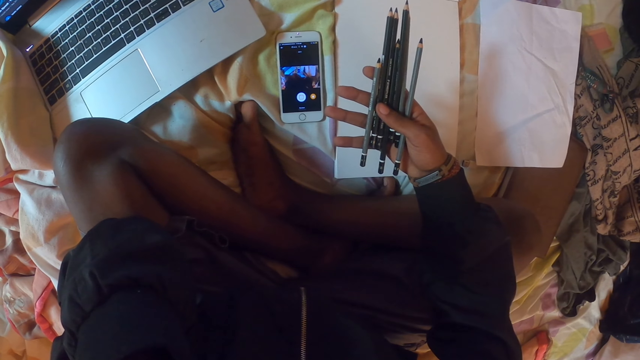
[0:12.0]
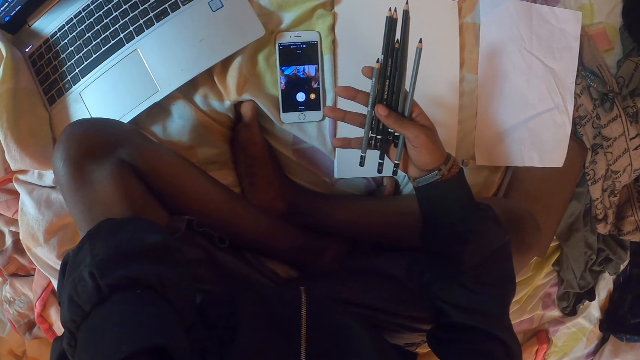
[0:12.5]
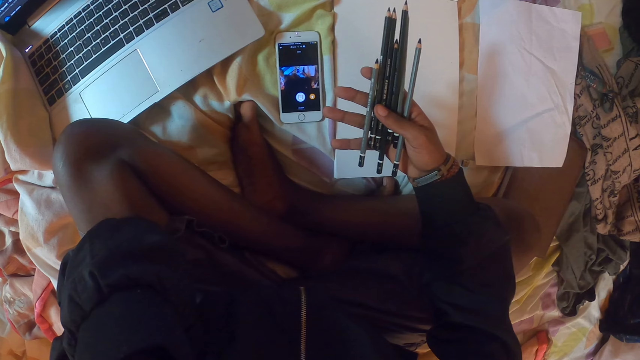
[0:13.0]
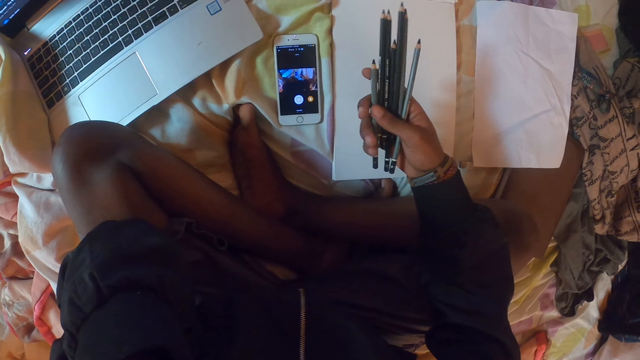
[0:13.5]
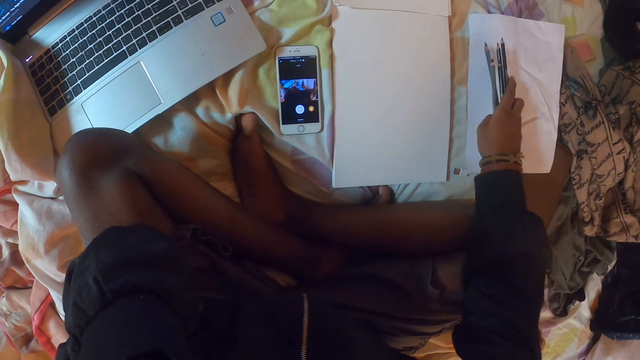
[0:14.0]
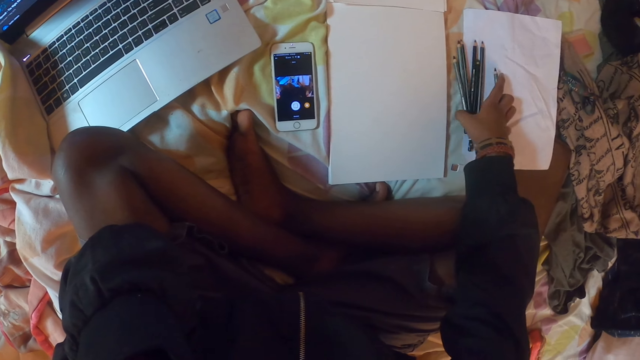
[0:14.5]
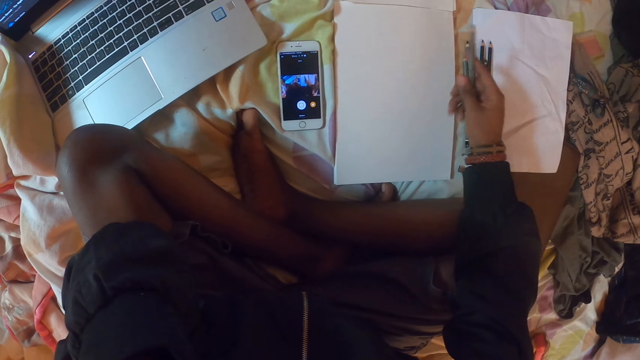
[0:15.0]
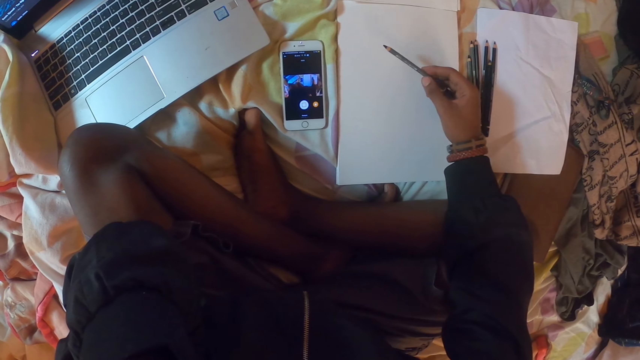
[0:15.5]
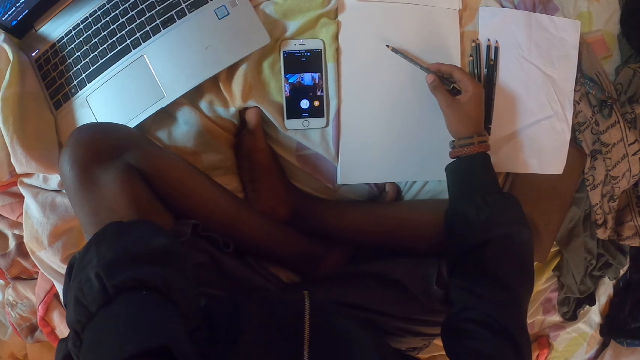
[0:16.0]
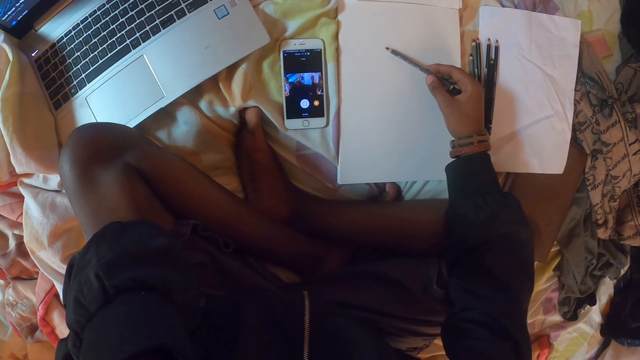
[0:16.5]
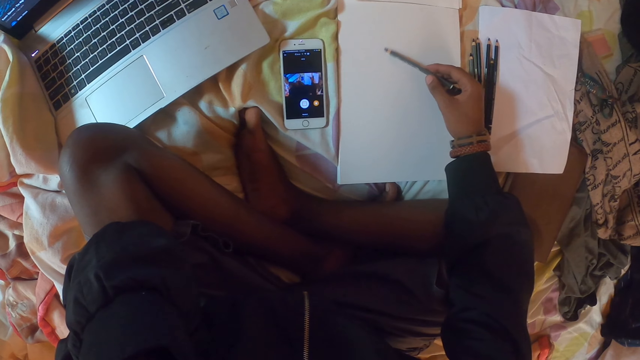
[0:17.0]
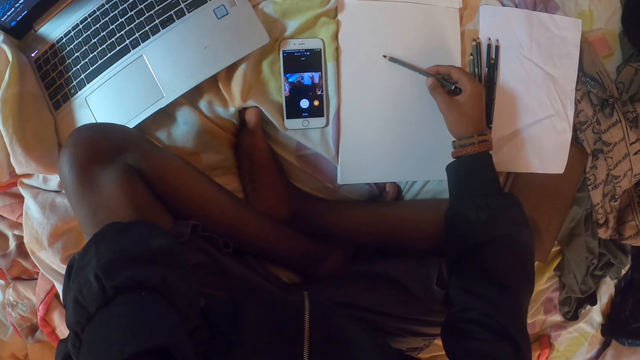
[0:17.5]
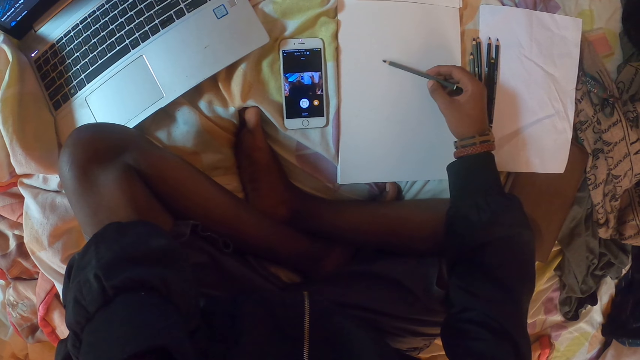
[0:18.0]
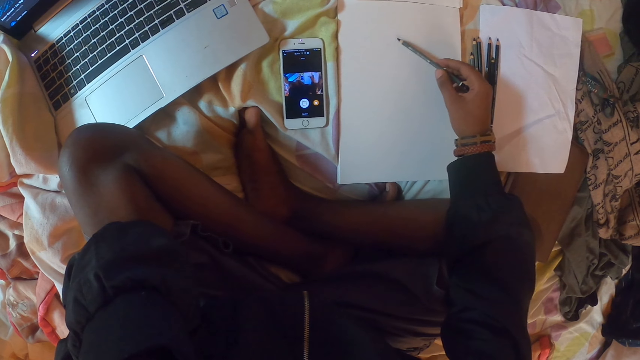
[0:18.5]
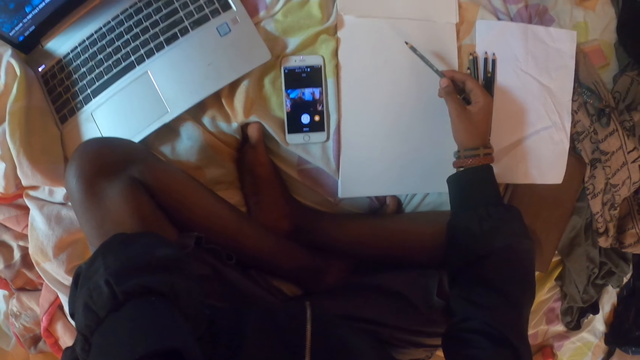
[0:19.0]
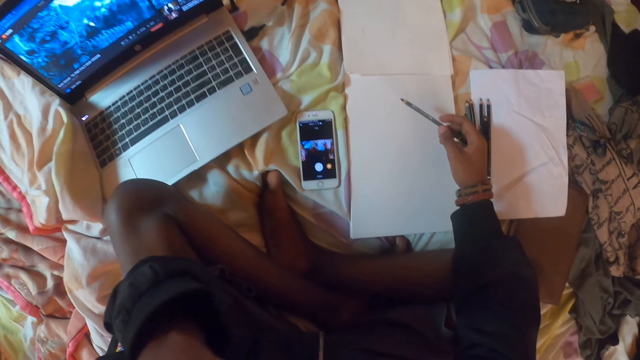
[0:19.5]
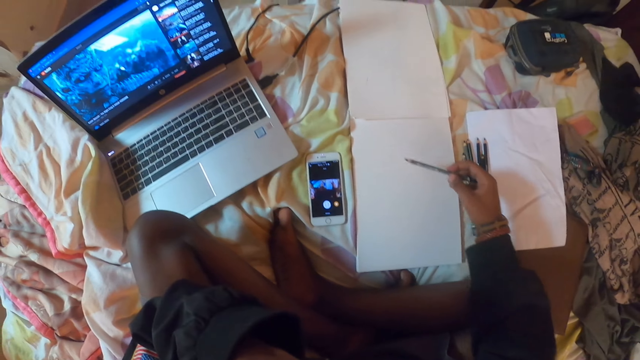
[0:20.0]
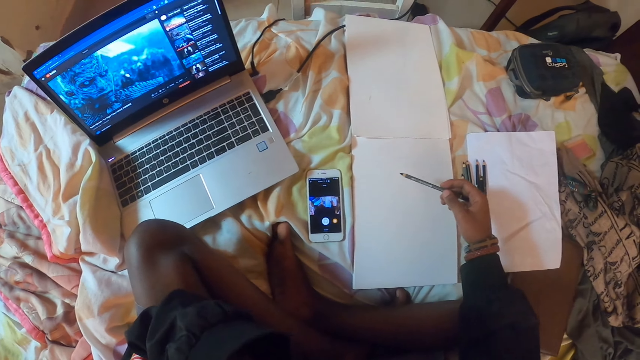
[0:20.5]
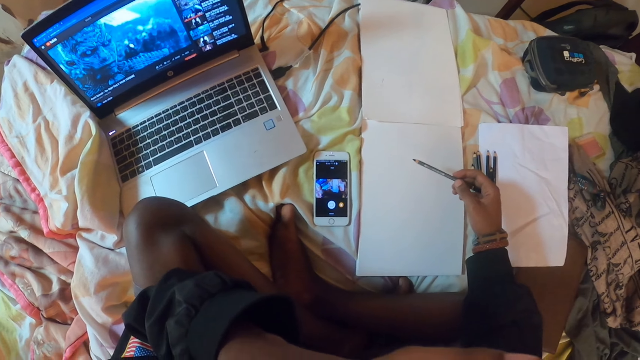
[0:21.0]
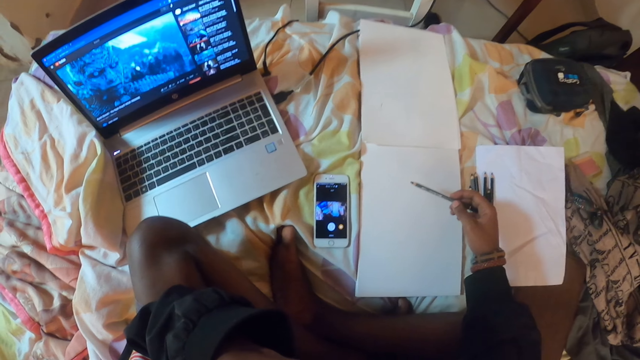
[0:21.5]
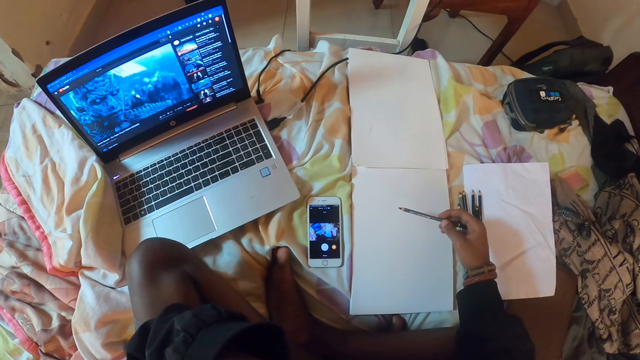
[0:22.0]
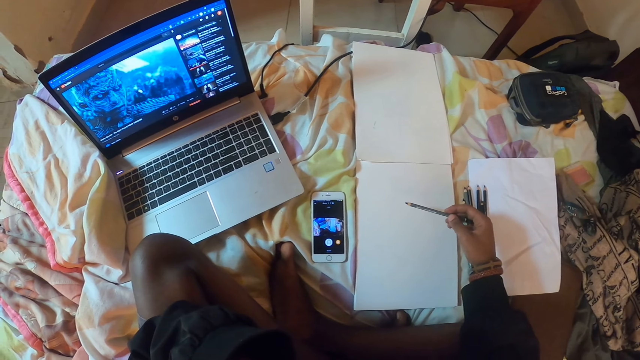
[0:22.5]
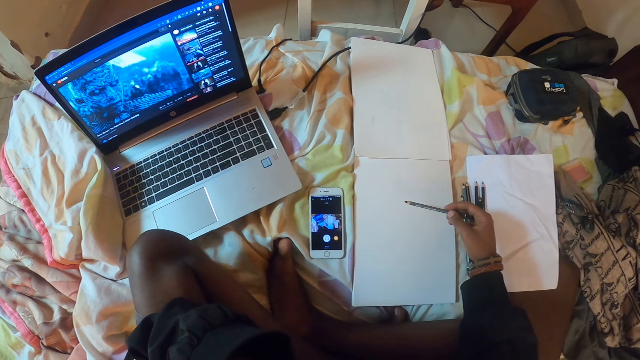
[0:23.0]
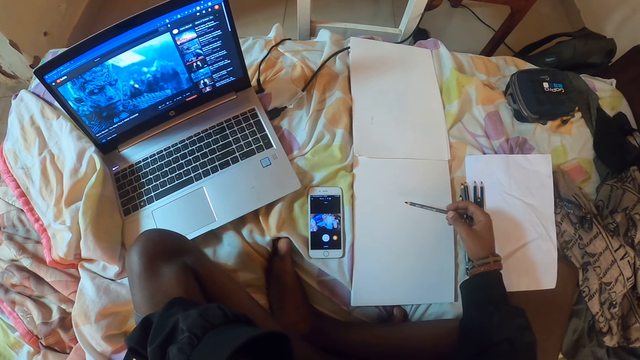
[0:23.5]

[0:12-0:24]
The camera wearer puts down the pencils. They draw on the paper with a pencil.

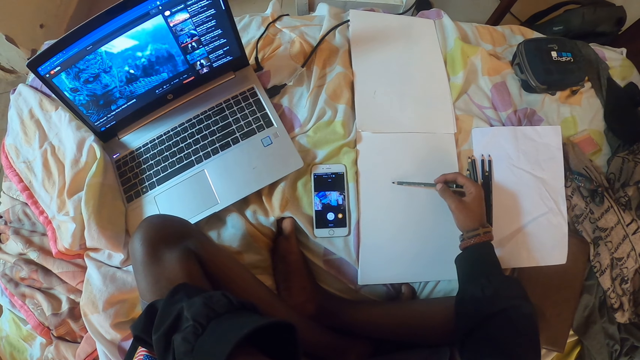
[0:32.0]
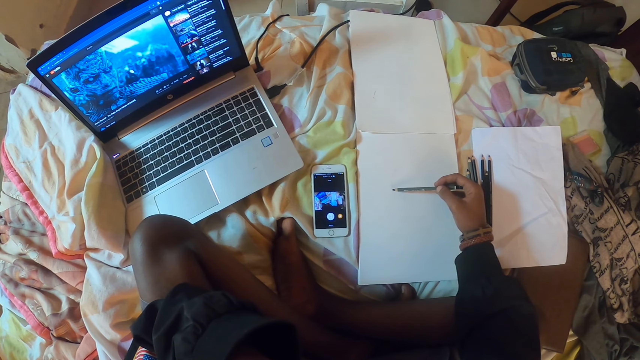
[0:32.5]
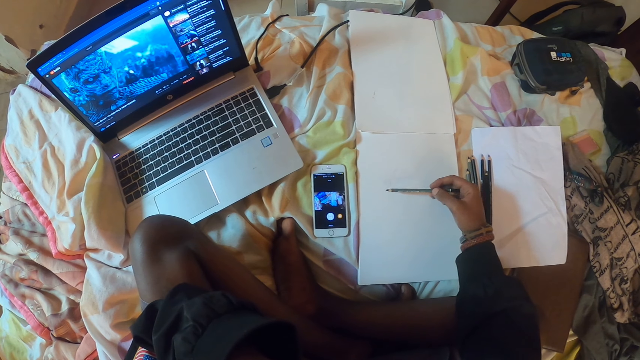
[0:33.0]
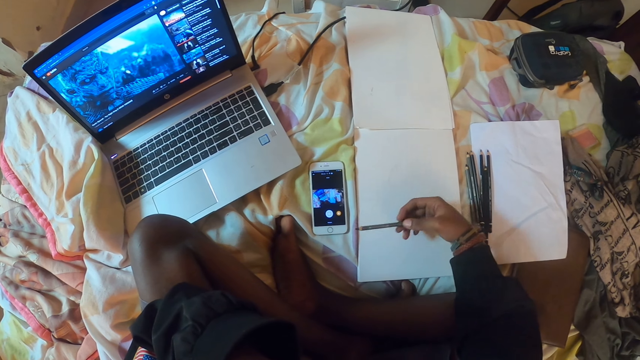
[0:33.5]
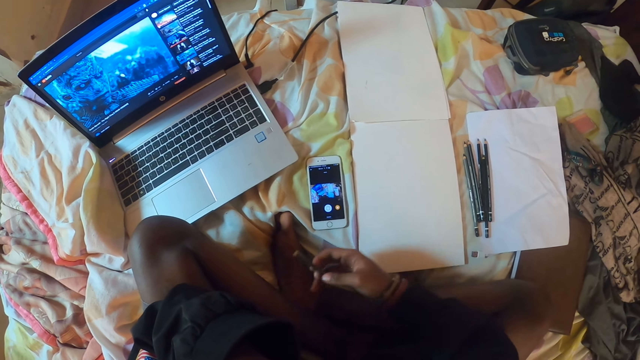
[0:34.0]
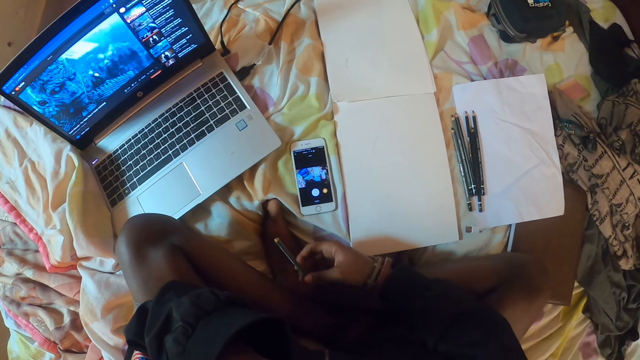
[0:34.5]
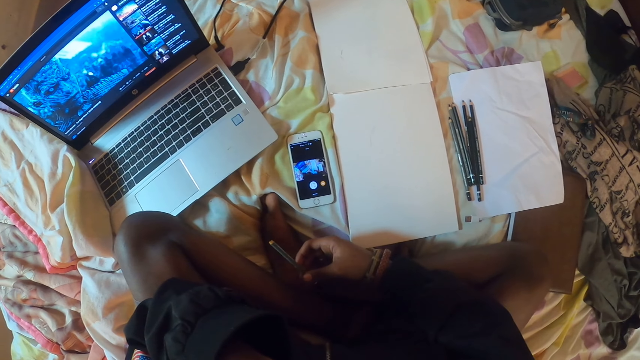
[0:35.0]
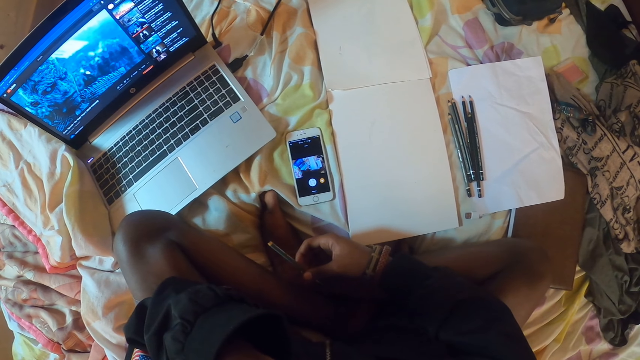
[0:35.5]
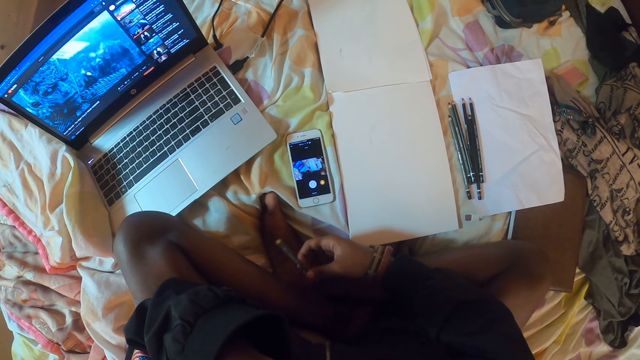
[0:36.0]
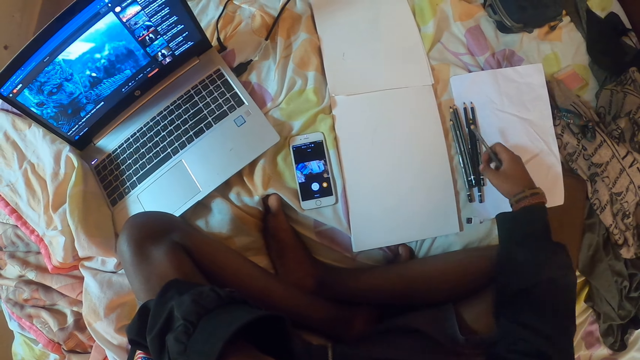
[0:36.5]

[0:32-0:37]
The camera wearer moves the right hand.

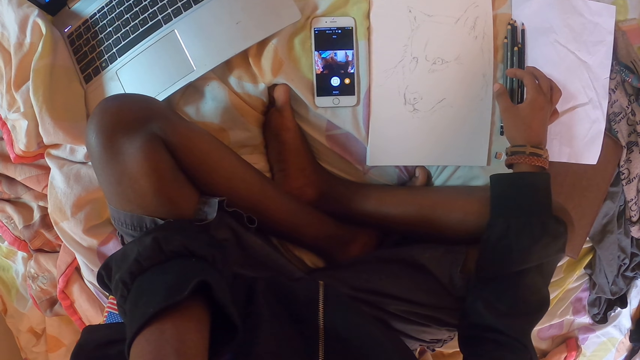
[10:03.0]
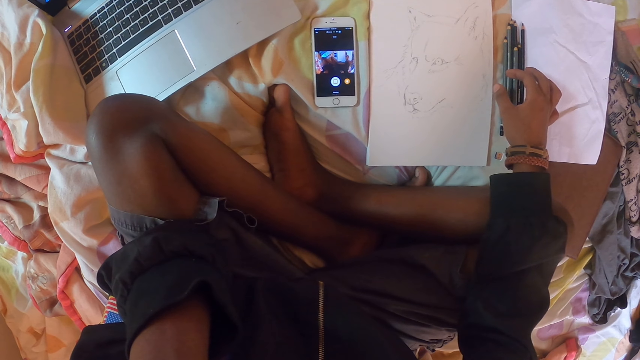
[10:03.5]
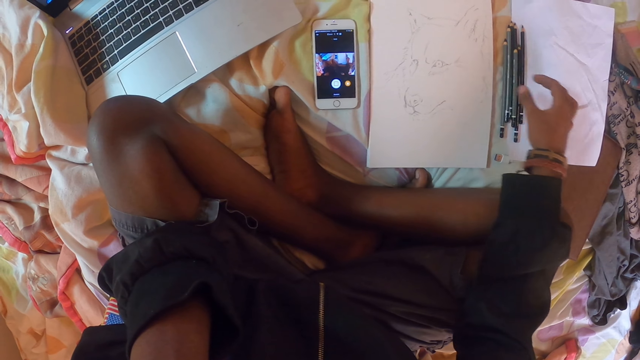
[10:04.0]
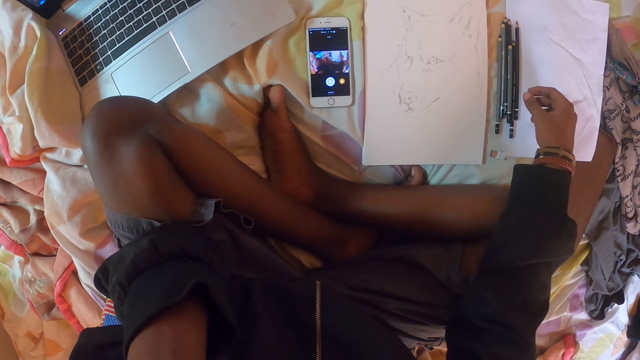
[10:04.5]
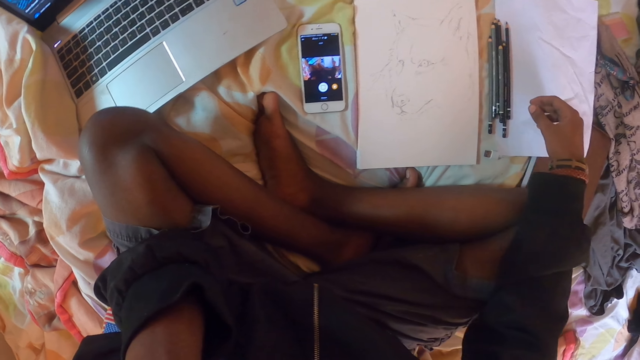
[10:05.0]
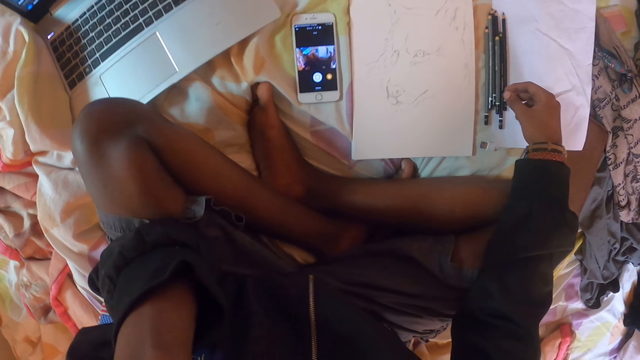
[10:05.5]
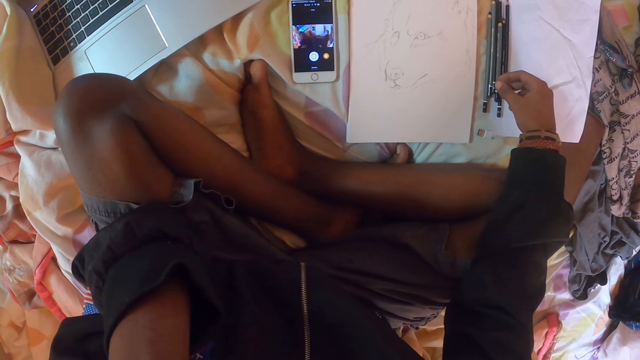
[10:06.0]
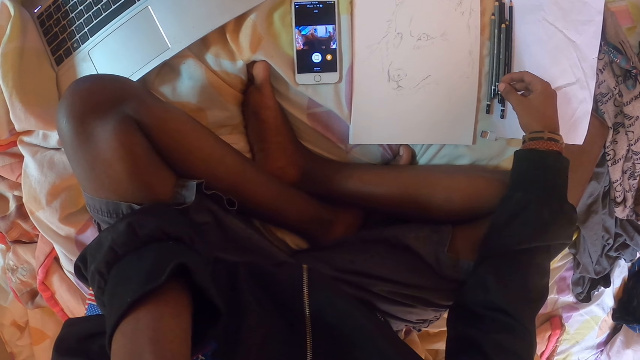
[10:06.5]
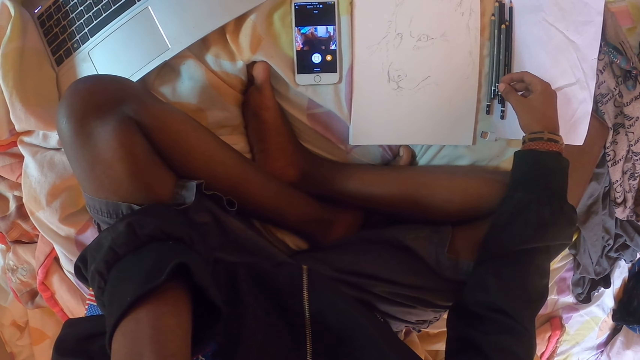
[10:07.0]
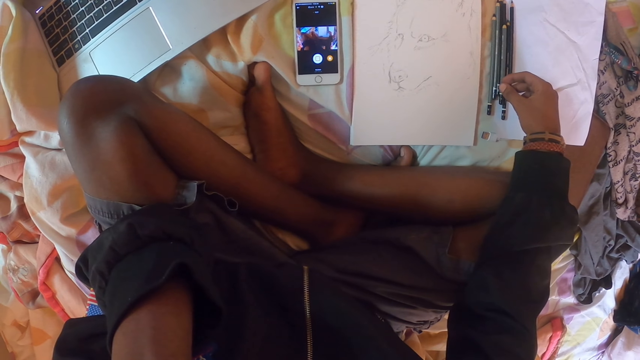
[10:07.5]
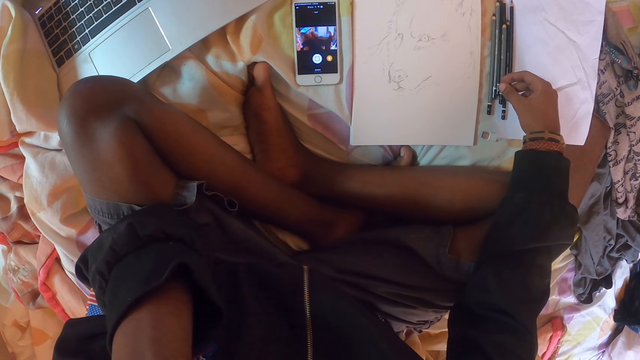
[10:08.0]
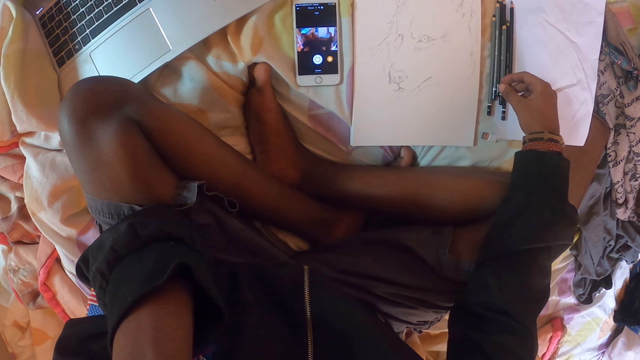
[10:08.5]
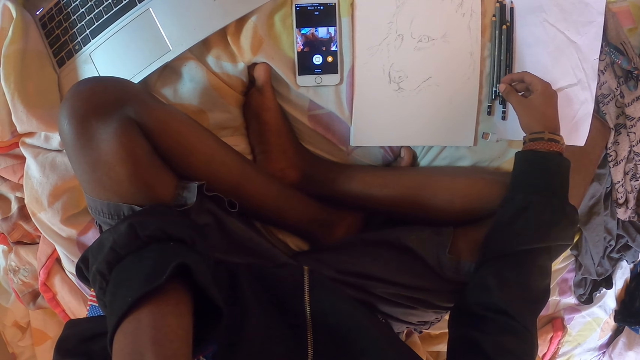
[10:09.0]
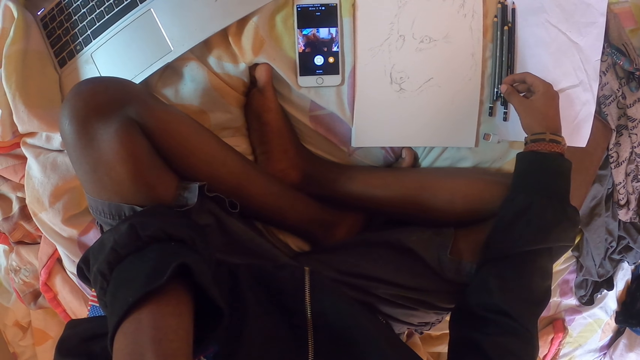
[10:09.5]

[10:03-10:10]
The camera wearer watches the phone.
